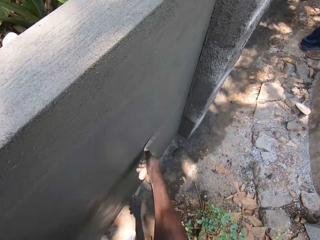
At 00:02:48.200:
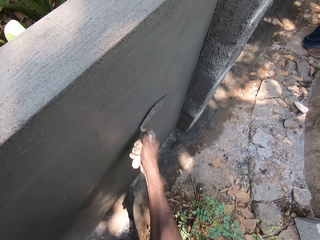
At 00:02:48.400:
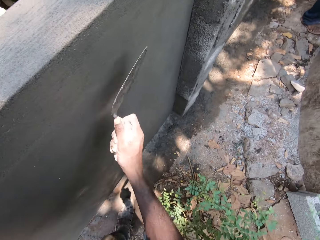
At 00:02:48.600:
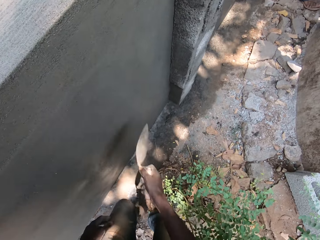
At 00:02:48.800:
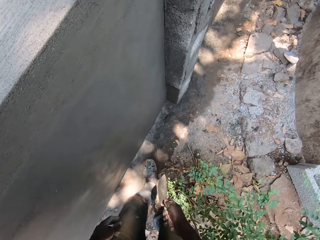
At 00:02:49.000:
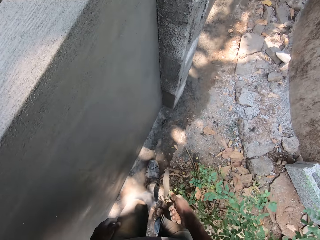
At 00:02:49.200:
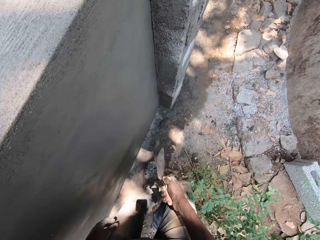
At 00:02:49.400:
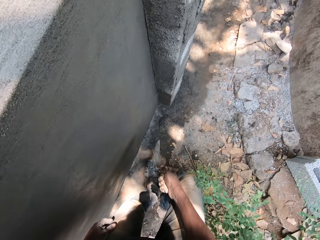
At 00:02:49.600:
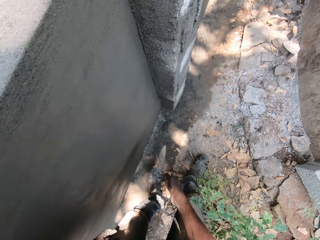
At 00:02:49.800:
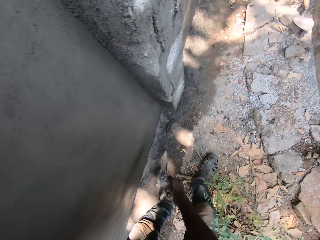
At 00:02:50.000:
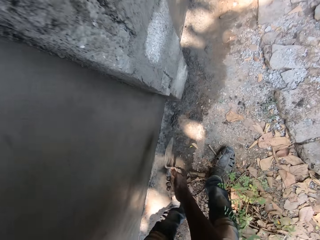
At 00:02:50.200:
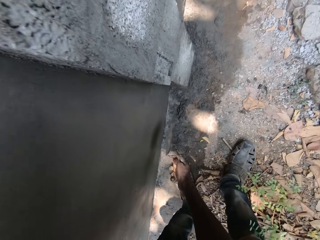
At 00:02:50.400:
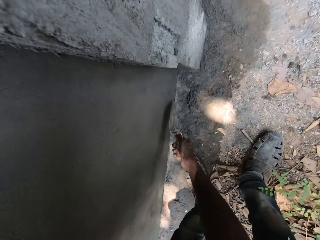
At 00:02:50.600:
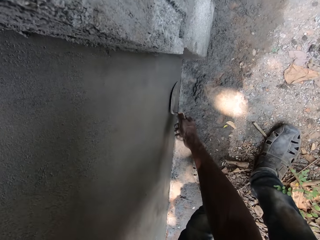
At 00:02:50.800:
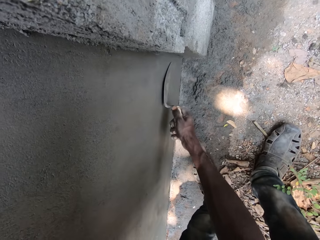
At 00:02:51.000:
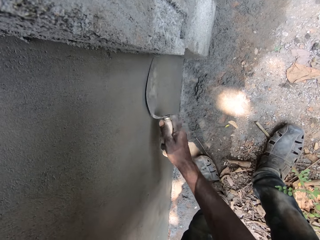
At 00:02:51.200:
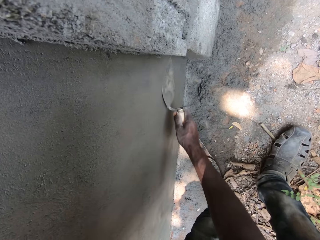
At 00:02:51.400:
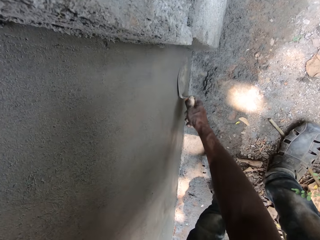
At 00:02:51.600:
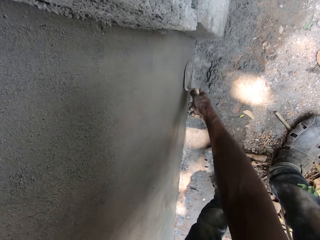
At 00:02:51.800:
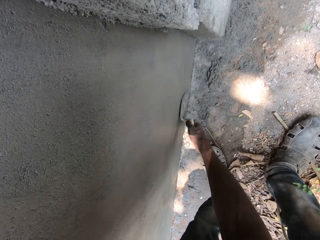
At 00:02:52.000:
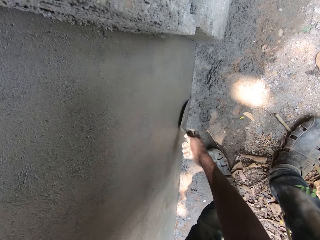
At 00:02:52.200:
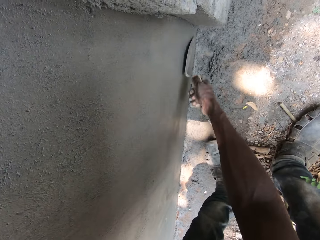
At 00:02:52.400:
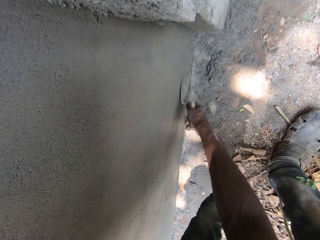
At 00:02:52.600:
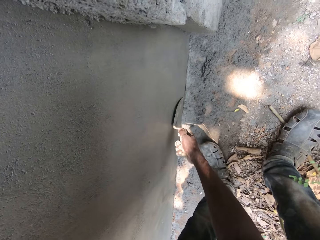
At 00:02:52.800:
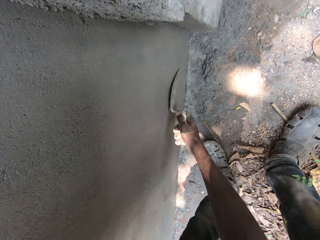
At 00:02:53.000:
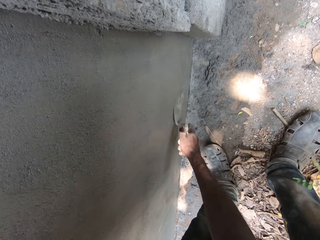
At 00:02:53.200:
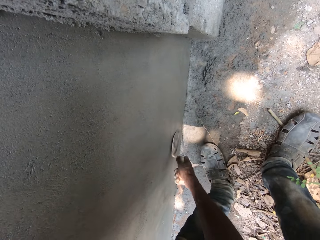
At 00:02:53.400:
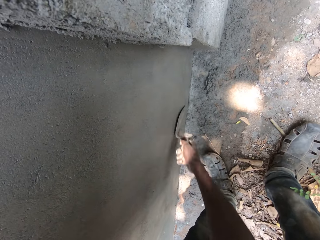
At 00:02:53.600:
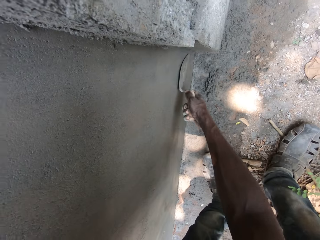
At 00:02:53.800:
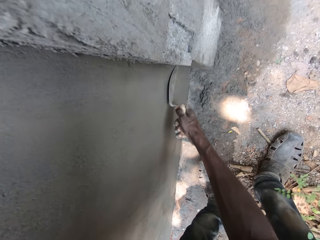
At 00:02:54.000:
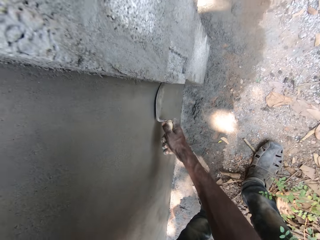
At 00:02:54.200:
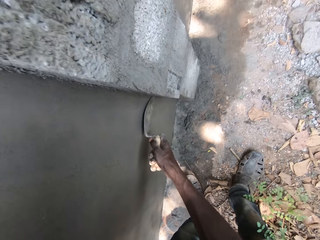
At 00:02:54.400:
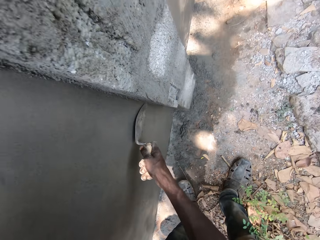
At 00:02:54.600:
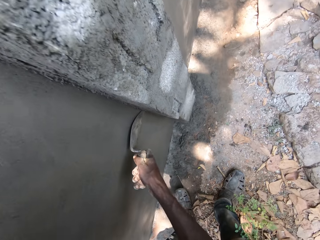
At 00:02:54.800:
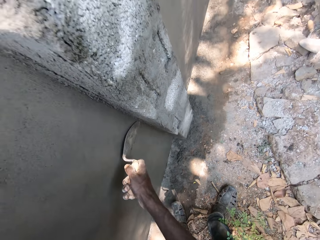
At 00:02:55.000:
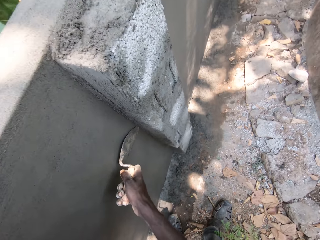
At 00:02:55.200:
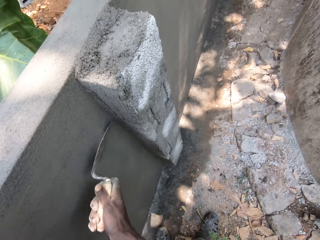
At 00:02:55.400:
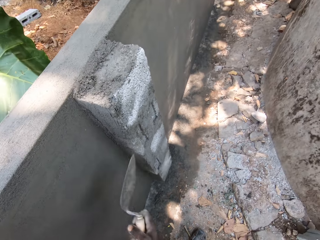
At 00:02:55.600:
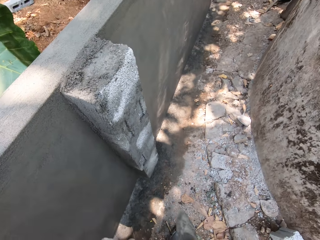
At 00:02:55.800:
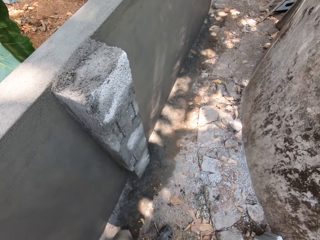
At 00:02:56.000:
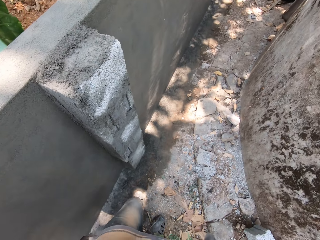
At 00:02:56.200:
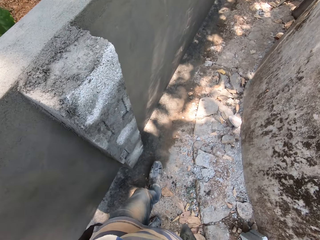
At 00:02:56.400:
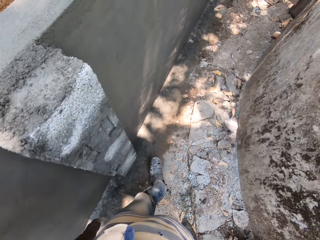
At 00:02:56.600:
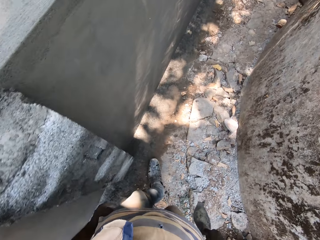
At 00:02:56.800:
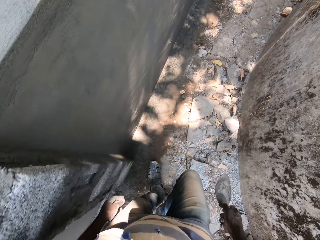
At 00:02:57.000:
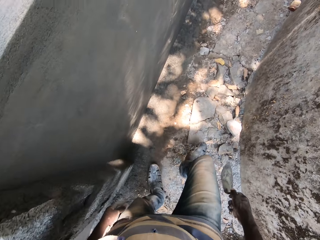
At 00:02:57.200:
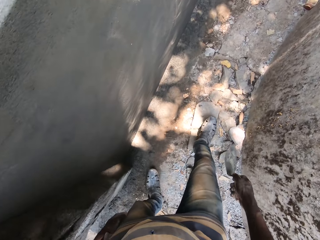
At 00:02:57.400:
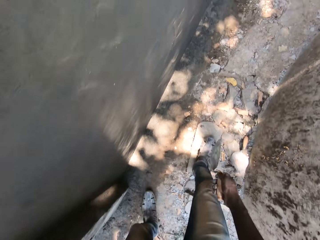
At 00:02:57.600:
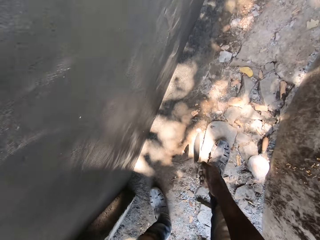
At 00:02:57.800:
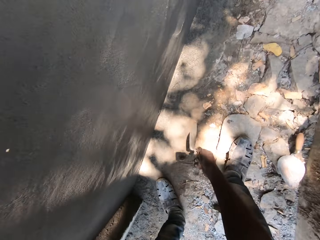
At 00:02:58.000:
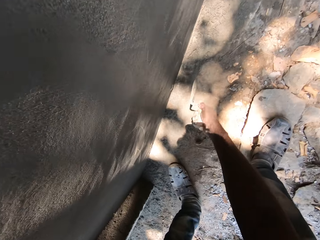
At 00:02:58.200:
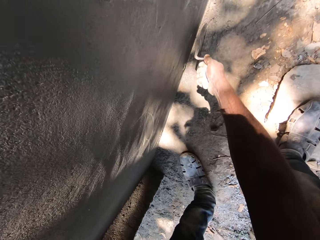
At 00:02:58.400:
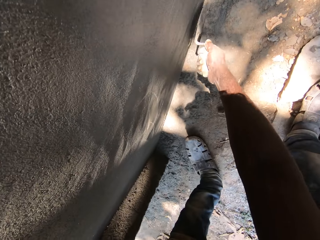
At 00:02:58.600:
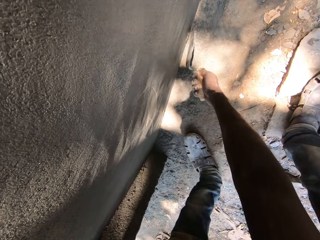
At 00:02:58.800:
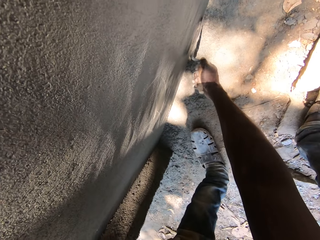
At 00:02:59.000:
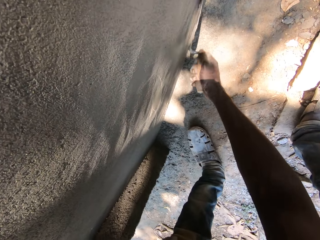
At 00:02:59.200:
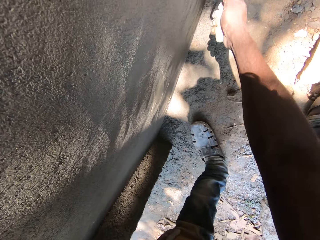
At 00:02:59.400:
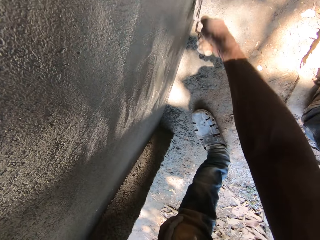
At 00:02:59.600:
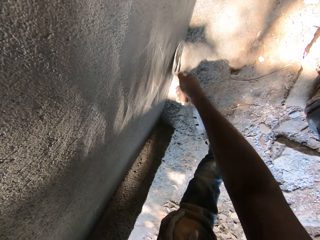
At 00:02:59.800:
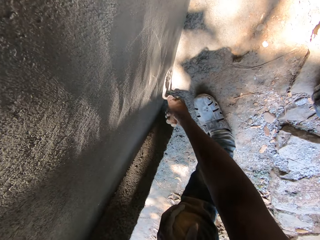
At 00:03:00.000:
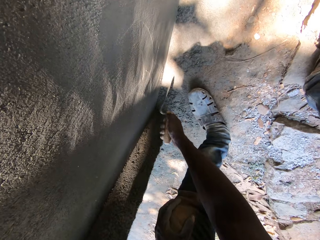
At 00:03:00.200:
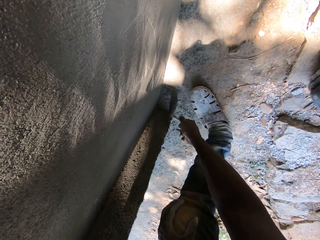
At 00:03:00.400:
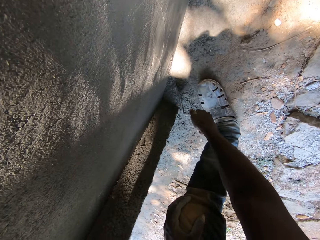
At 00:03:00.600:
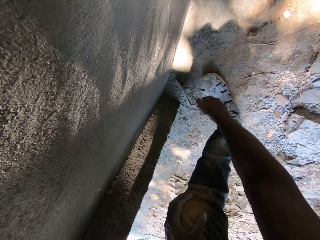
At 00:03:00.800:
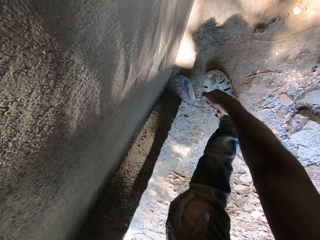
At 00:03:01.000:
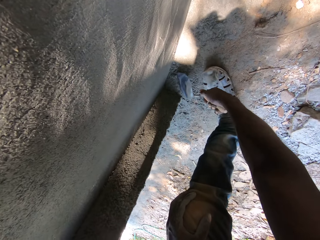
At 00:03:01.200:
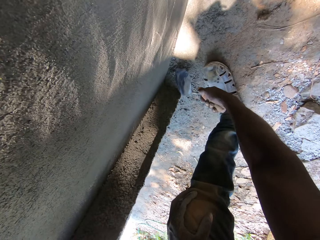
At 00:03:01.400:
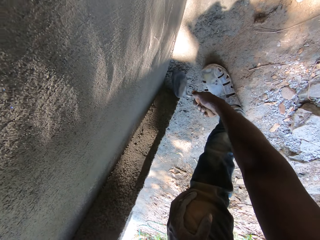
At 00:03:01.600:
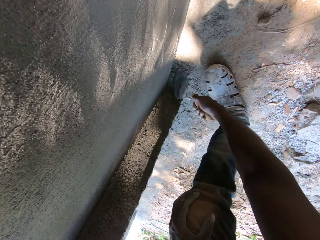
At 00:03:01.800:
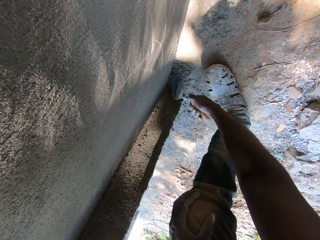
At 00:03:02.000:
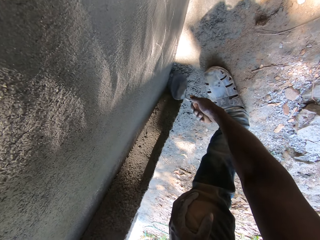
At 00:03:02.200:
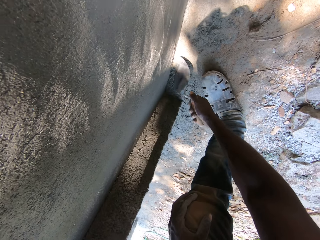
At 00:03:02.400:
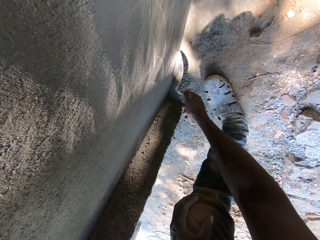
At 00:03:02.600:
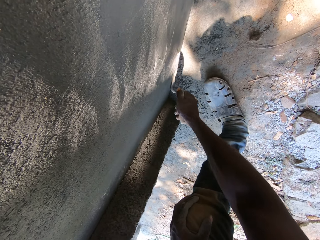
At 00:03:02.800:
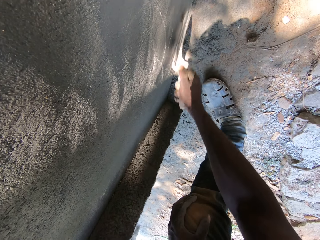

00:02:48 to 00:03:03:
The camera wearer walks around. They smoothen a cement block.

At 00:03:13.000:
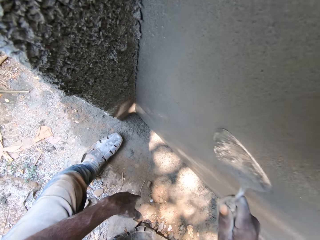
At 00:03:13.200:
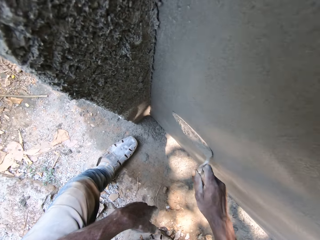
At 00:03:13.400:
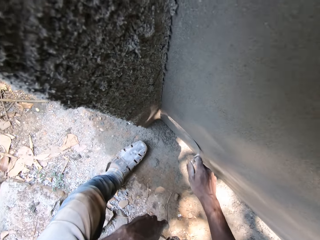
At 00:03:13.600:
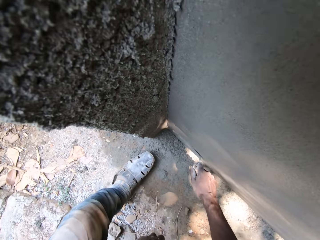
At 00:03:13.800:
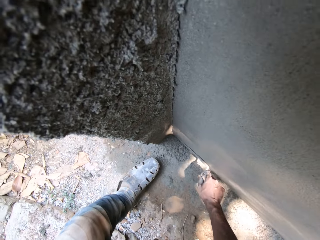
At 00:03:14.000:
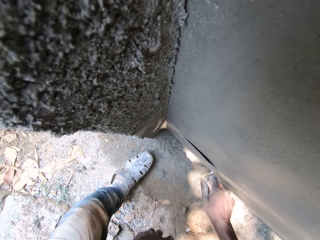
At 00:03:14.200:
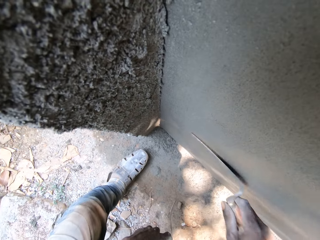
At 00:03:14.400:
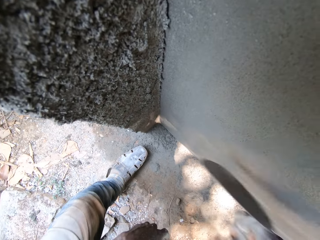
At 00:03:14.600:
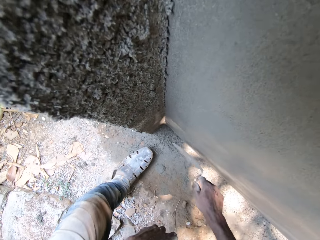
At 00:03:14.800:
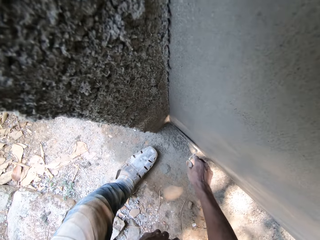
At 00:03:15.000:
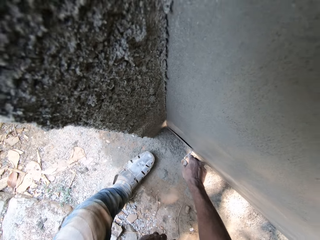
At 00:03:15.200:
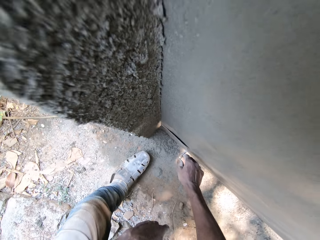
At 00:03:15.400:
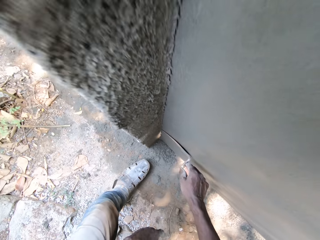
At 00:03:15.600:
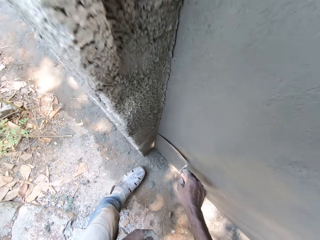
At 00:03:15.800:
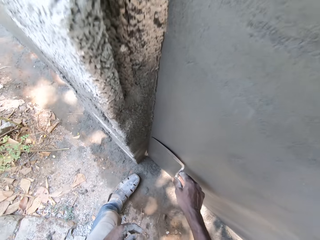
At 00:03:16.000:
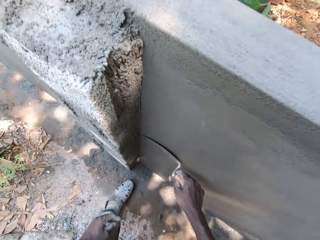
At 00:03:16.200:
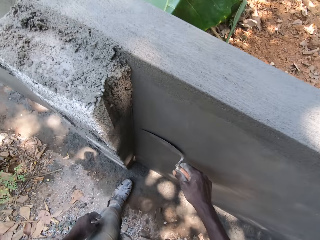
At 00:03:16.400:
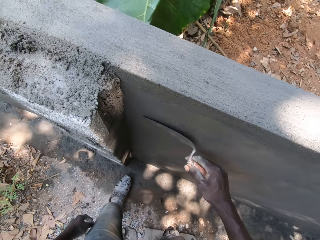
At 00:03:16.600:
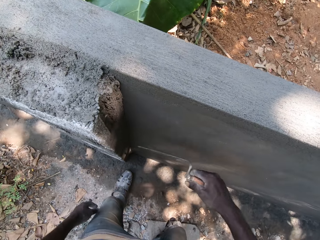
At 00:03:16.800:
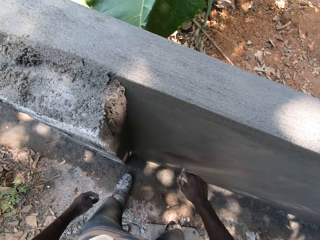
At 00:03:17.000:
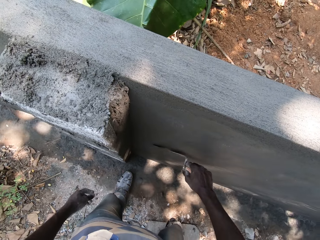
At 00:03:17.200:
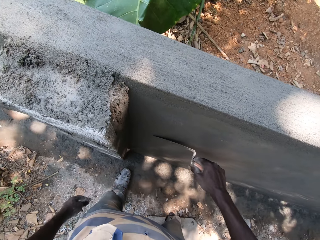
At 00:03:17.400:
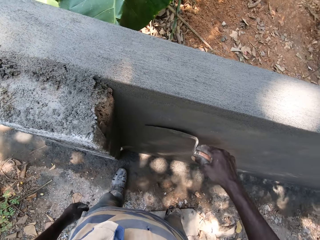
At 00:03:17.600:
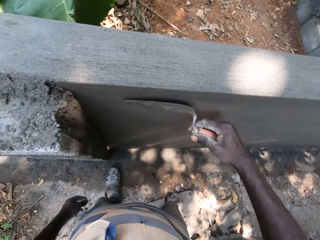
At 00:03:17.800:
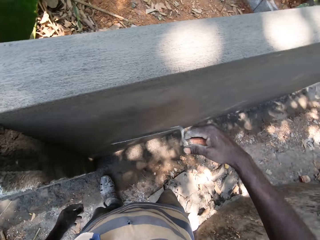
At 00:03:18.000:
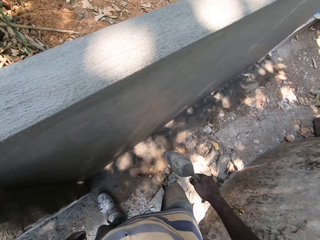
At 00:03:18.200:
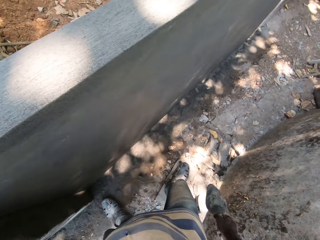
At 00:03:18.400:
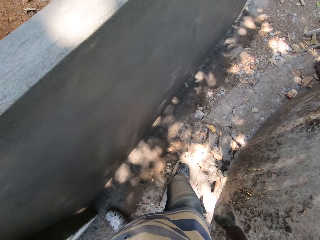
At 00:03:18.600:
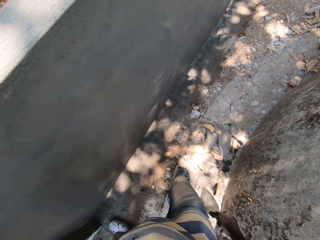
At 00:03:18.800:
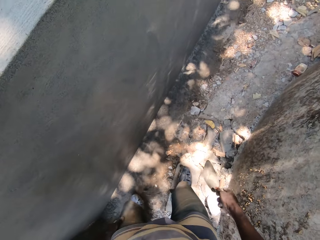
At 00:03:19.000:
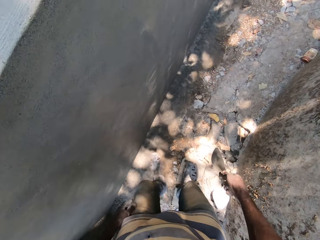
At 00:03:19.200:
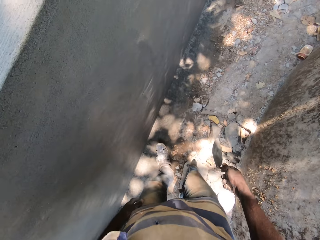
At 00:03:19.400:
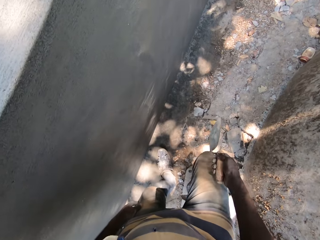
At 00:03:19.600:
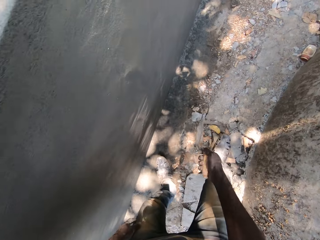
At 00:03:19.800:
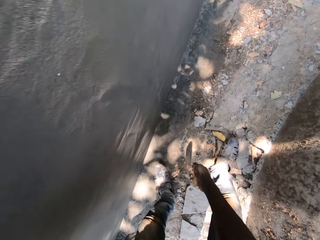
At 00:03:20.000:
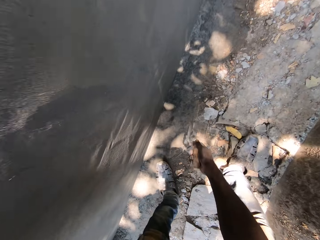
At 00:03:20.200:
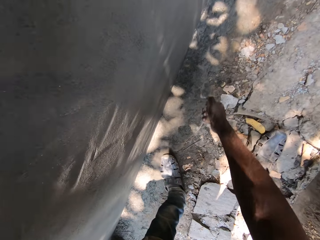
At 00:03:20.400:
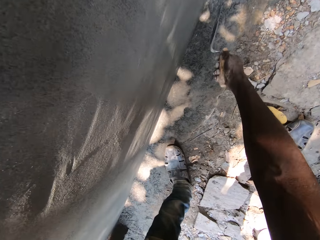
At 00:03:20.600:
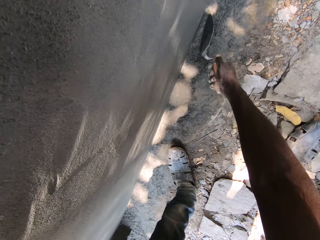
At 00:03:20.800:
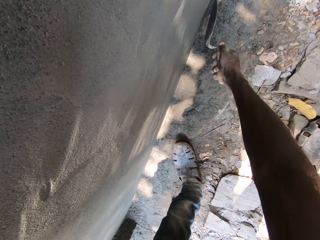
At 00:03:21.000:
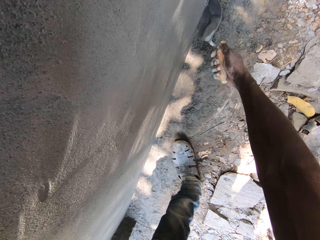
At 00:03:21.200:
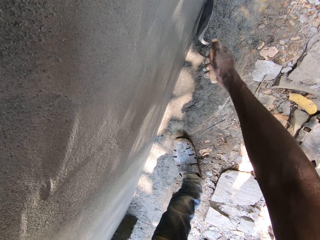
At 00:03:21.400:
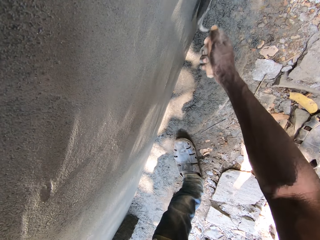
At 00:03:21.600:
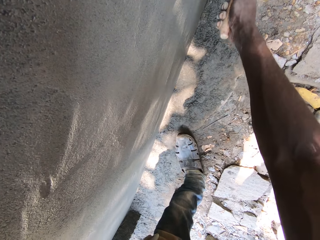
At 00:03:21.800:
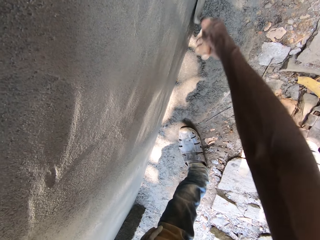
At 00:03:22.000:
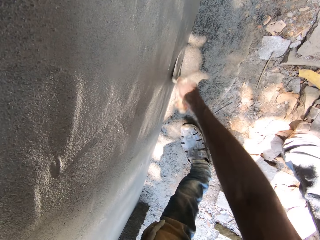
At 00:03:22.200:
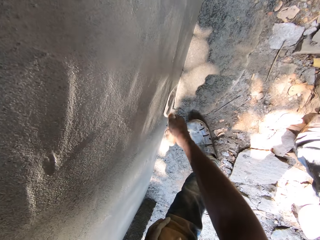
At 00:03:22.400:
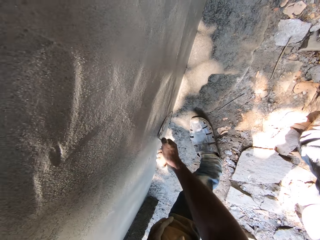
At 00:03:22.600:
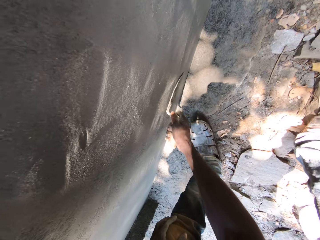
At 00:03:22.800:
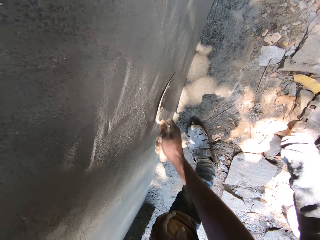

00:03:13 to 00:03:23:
The camera wearer walks around. They smoothen a cement block.
